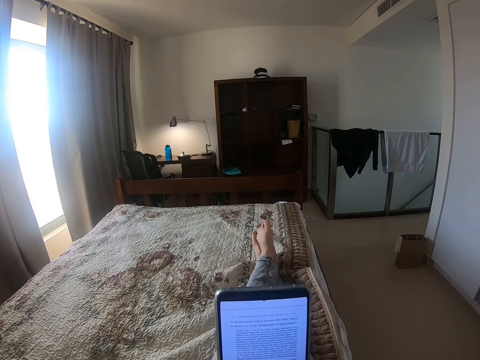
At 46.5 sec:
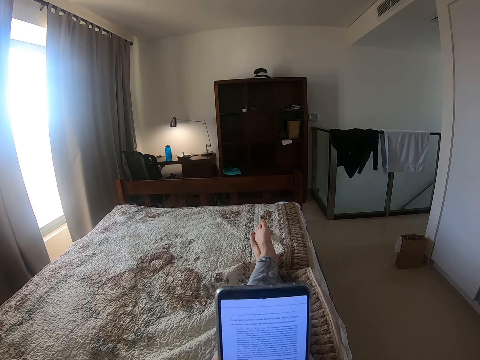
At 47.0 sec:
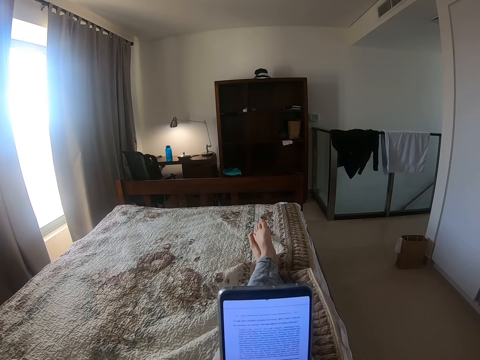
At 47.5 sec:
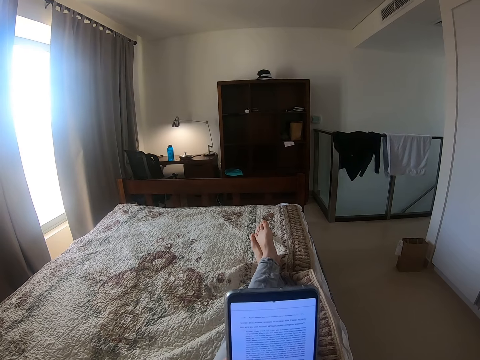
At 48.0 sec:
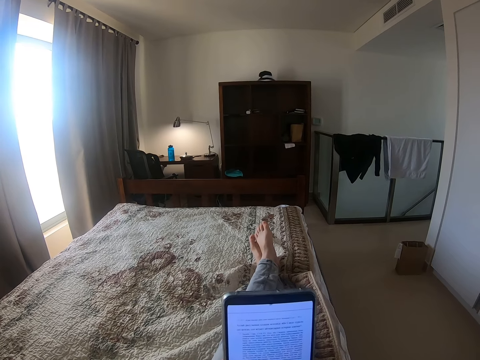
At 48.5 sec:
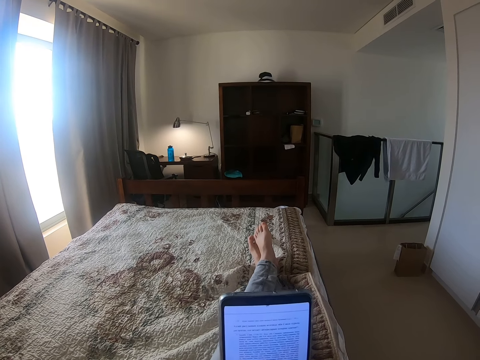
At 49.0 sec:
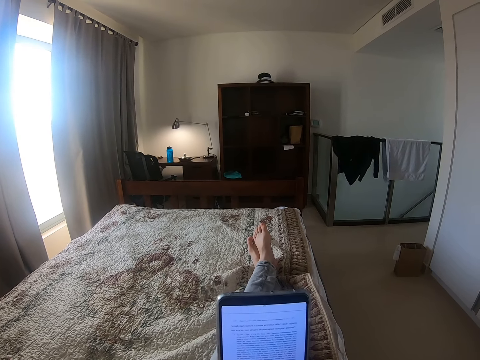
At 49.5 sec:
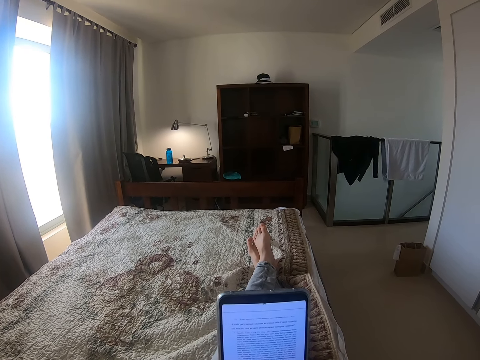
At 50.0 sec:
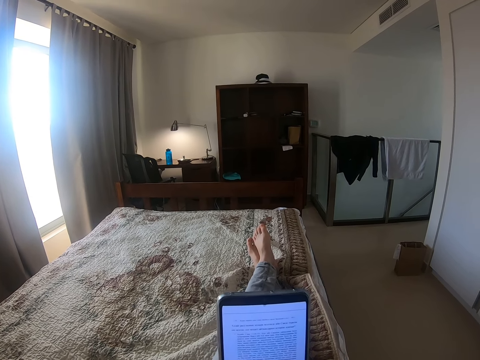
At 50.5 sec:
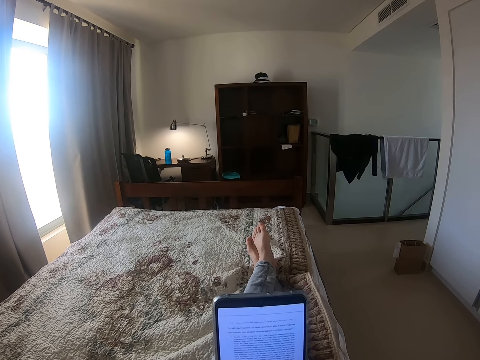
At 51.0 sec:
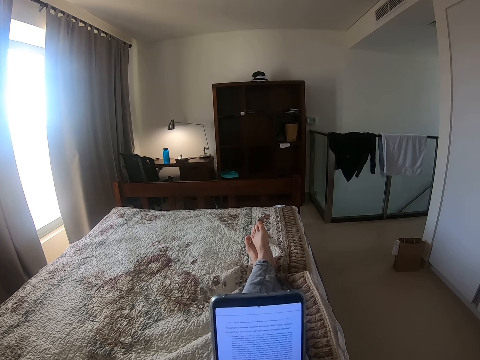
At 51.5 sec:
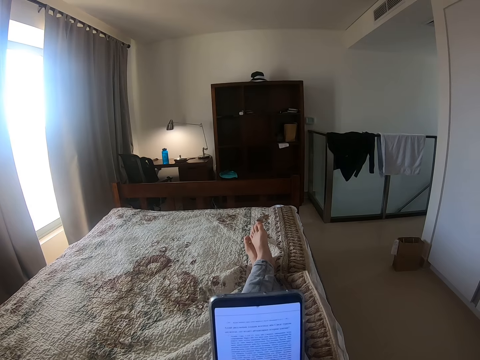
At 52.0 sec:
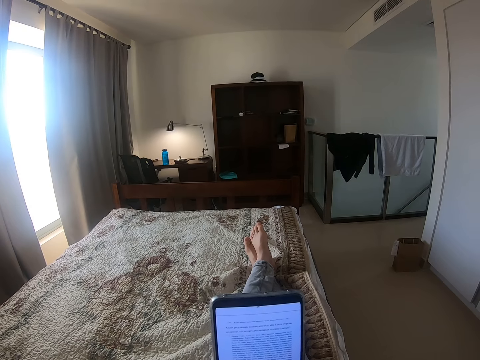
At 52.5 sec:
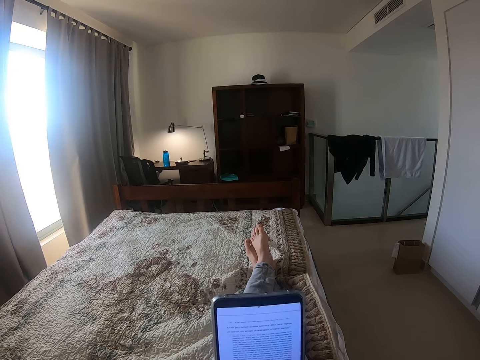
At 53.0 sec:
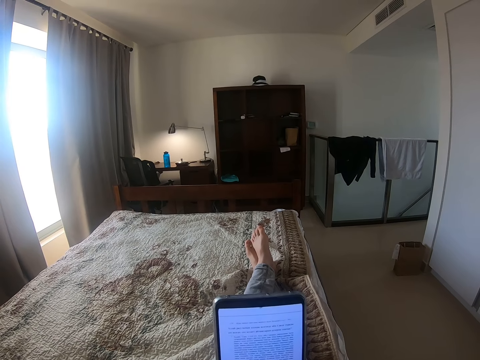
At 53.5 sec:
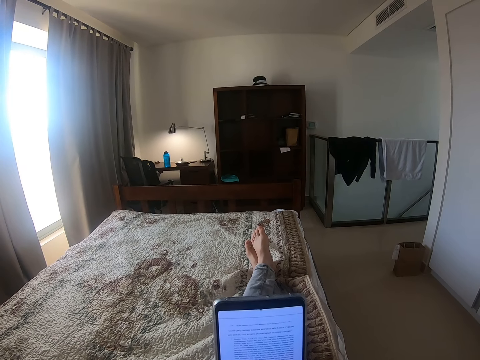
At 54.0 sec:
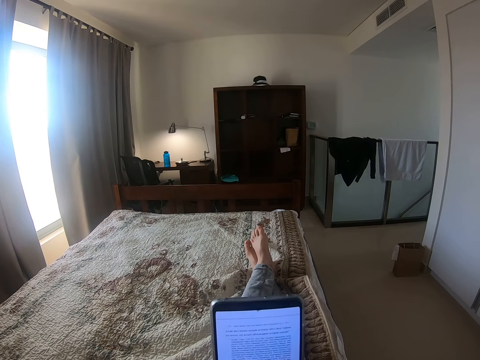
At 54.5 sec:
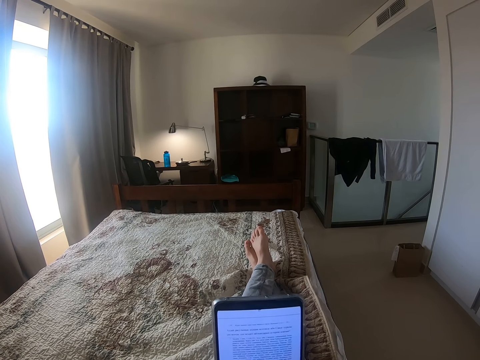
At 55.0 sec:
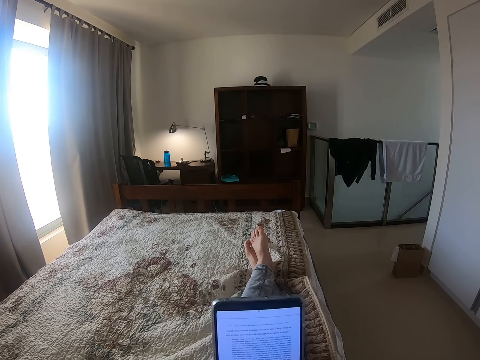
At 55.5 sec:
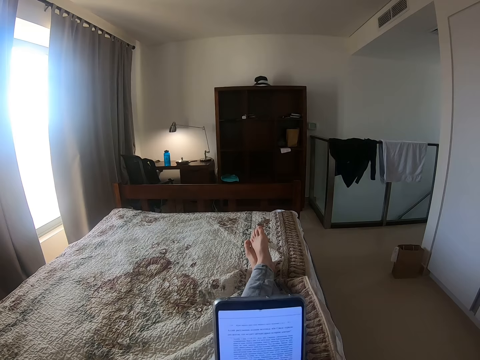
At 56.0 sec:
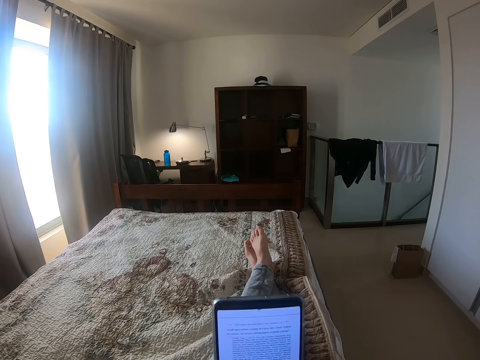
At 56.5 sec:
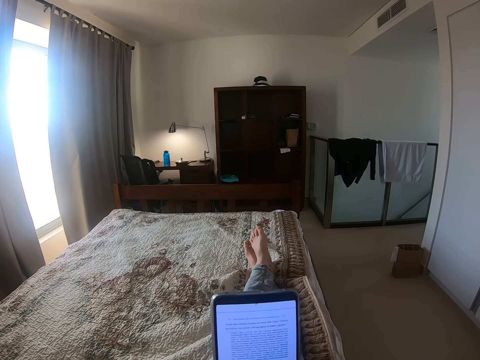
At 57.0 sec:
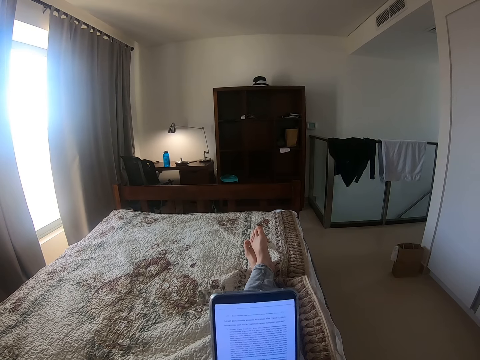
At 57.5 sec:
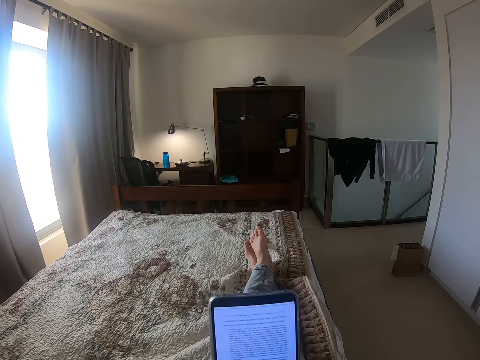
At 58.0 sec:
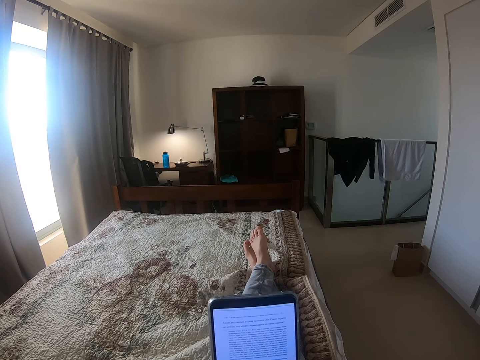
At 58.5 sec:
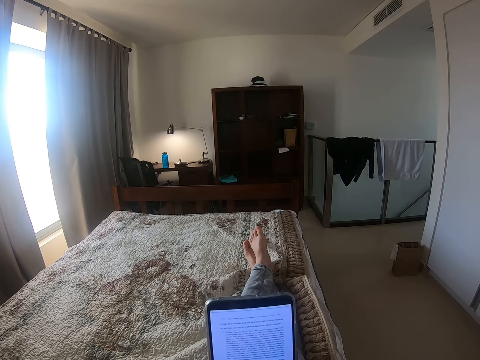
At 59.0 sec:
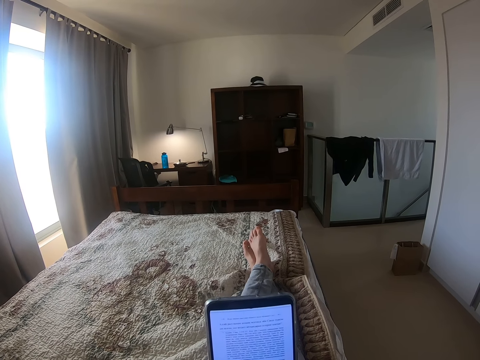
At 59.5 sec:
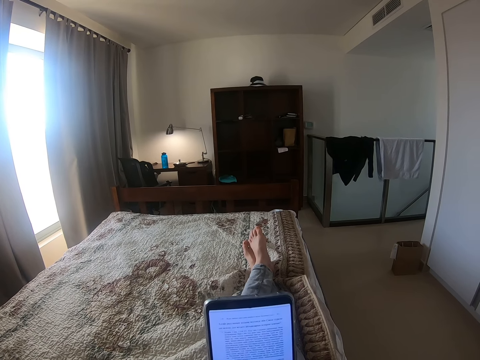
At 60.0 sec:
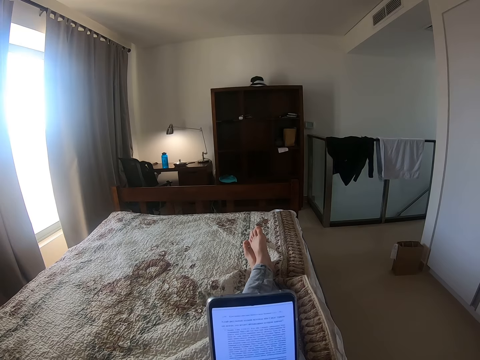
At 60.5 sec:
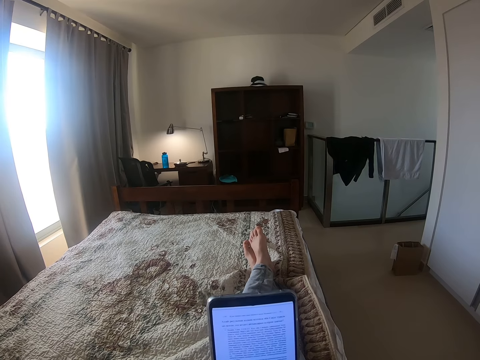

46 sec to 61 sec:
The camera wearer reads the notes in the phone.

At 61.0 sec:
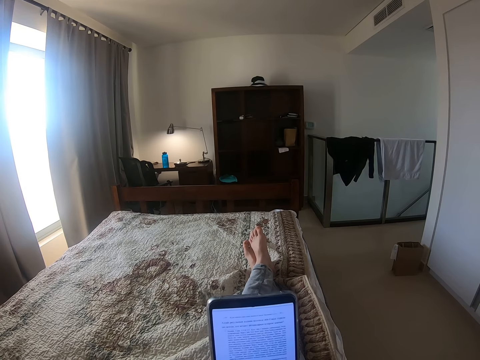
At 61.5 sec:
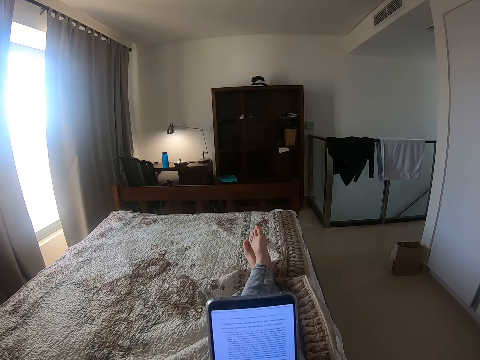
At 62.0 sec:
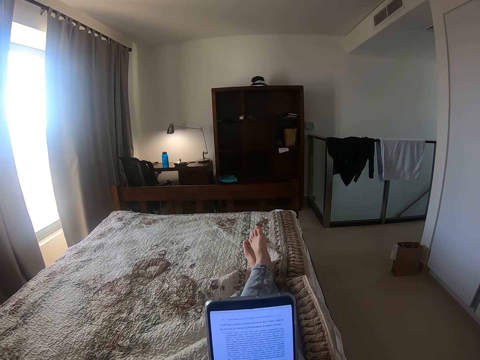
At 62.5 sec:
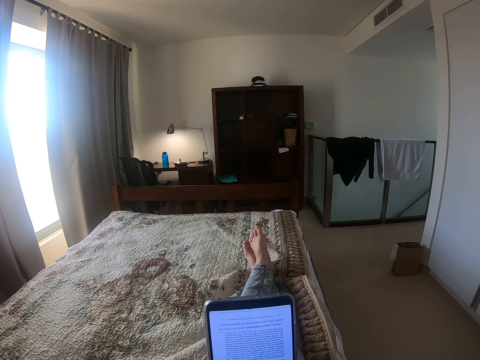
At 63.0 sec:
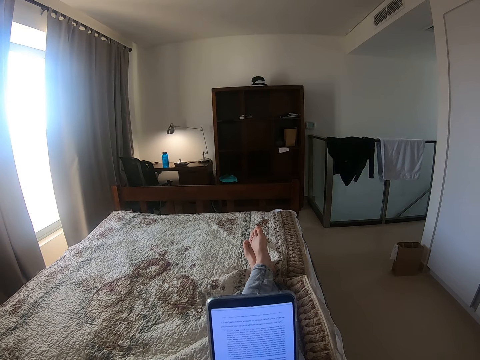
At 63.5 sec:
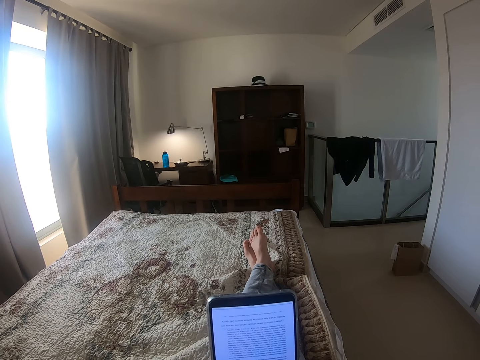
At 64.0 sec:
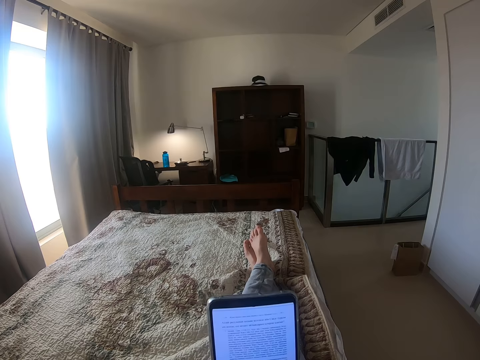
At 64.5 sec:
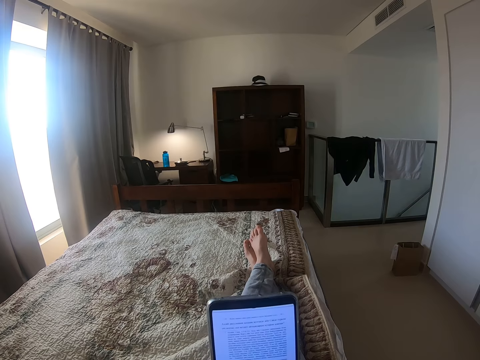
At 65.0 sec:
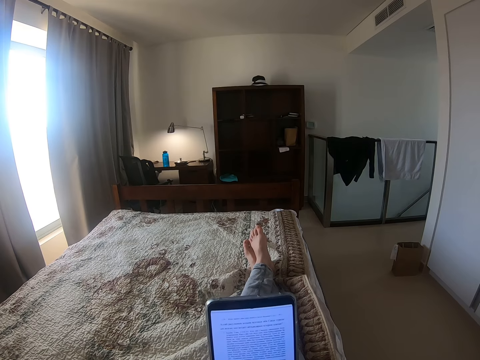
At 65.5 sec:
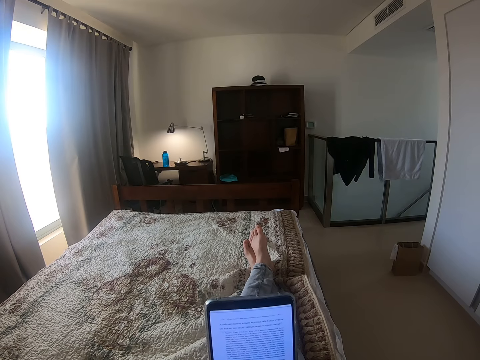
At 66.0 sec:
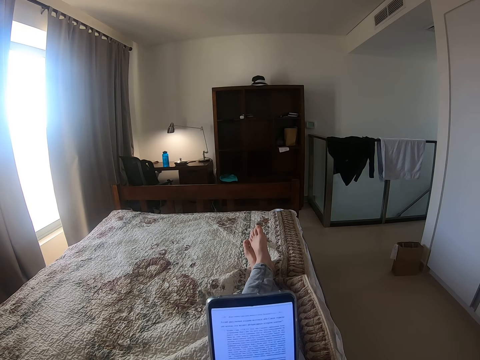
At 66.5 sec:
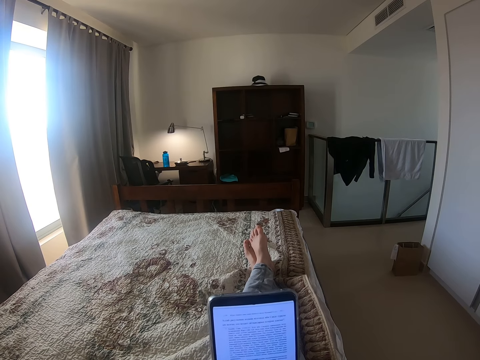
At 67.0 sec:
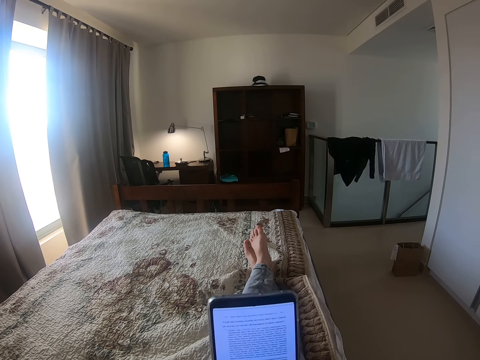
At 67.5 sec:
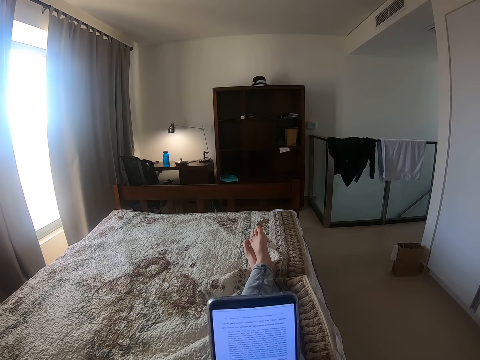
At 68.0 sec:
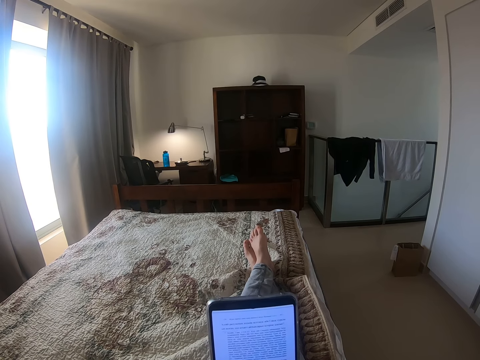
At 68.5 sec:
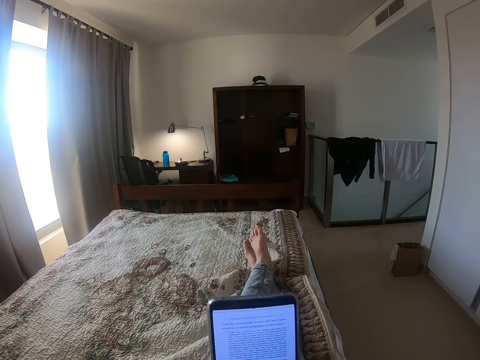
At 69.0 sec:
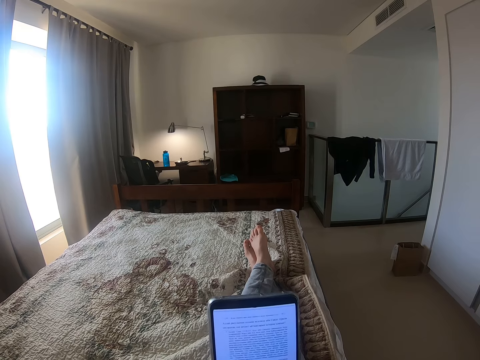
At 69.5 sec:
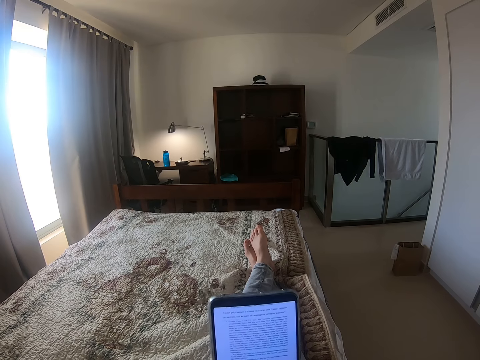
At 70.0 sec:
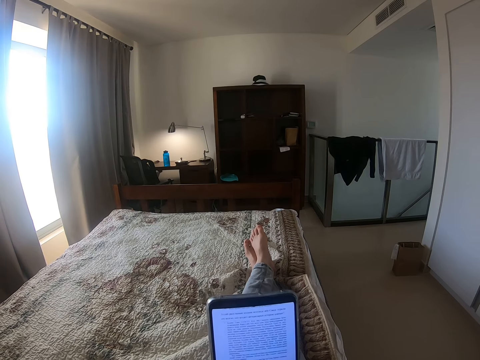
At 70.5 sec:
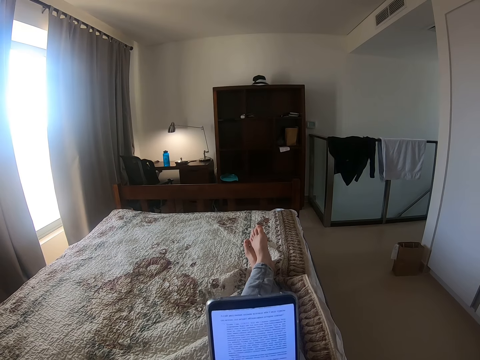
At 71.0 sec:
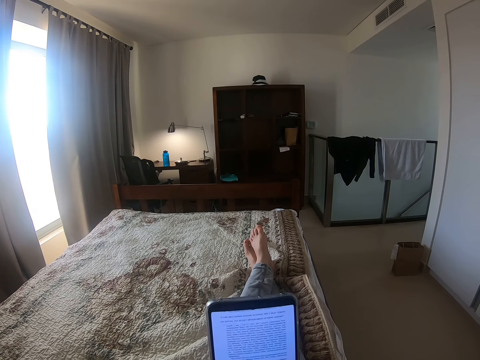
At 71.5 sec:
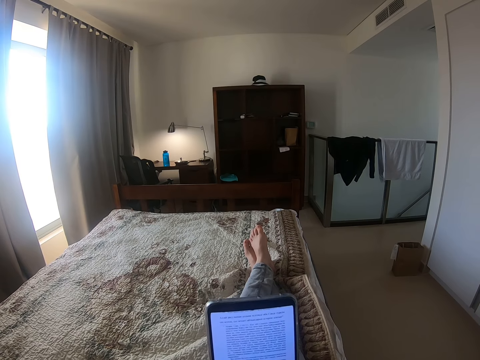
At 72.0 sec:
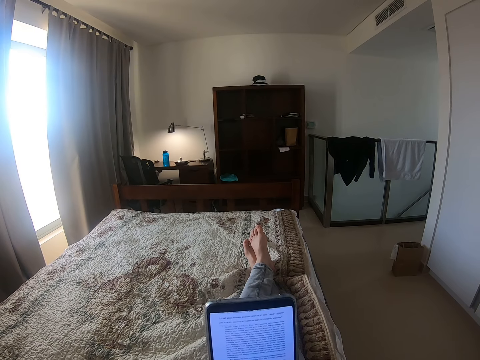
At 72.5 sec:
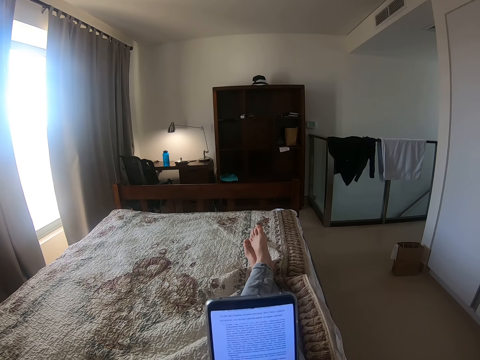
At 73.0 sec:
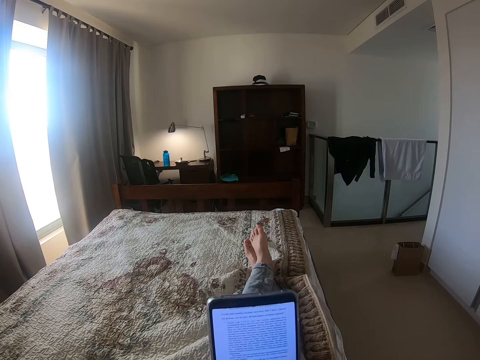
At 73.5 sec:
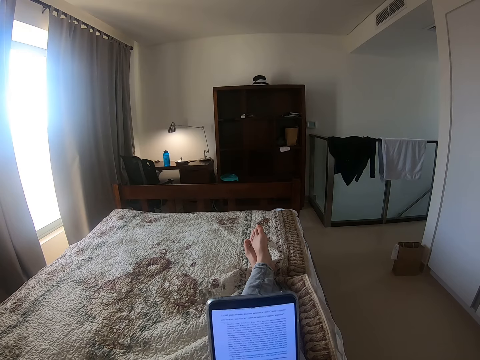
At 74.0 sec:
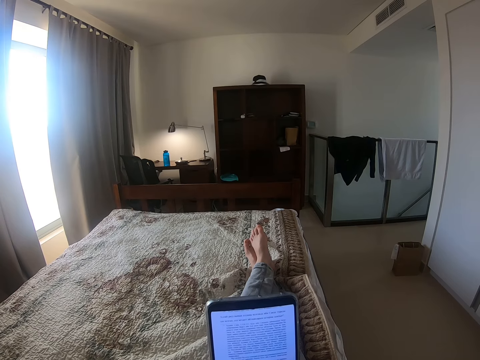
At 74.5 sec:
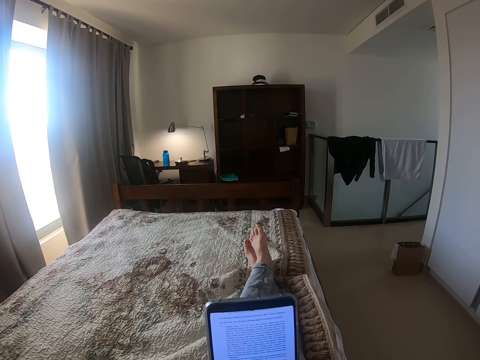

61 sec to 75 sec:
The camera wearer scrolls the phone. They read the notes in the phone.
